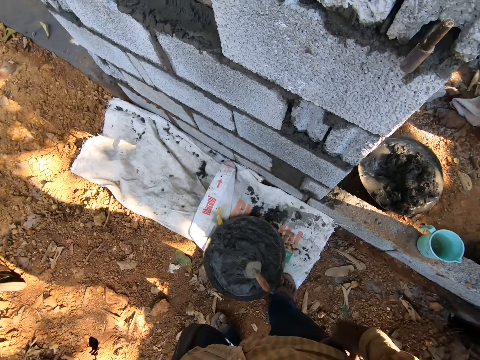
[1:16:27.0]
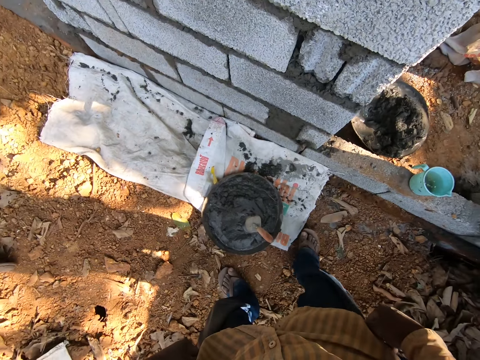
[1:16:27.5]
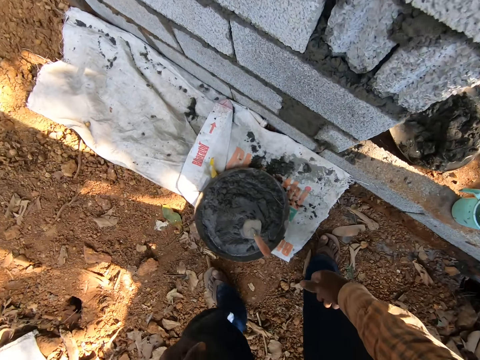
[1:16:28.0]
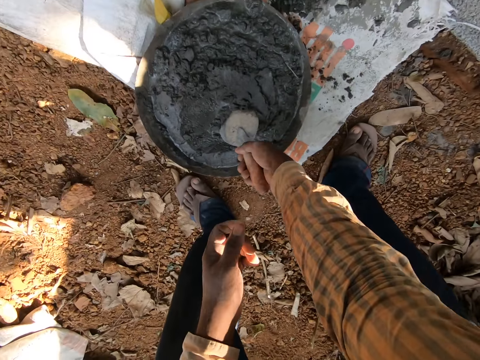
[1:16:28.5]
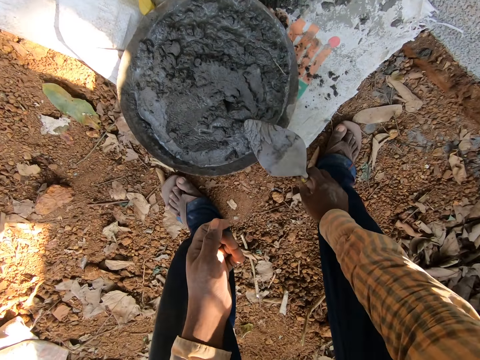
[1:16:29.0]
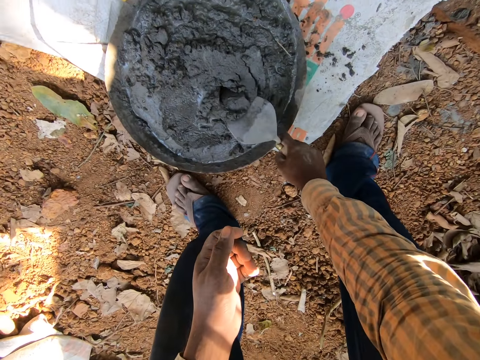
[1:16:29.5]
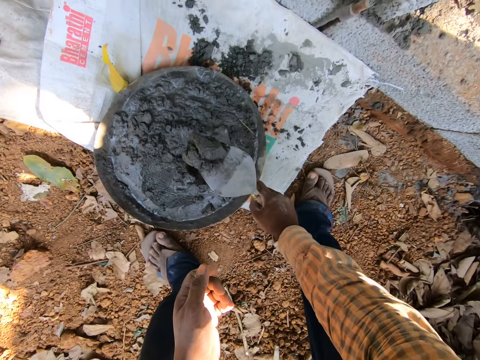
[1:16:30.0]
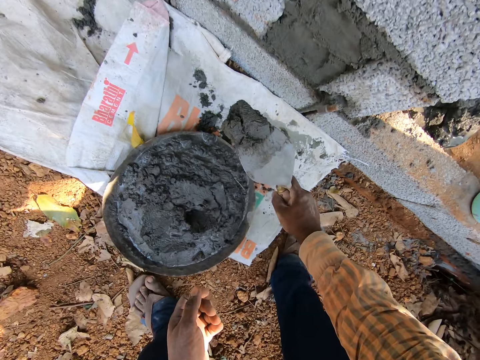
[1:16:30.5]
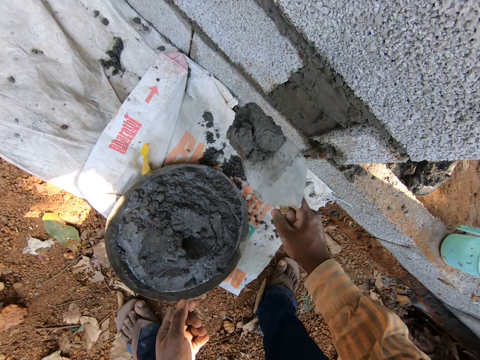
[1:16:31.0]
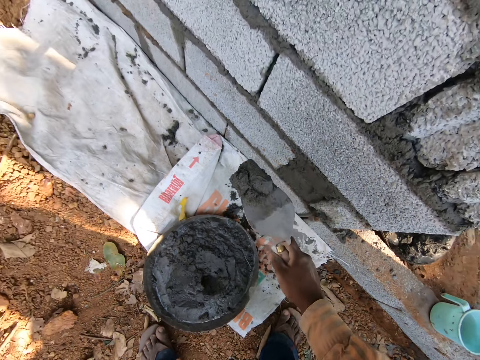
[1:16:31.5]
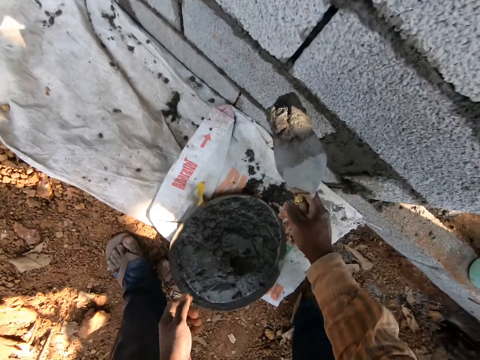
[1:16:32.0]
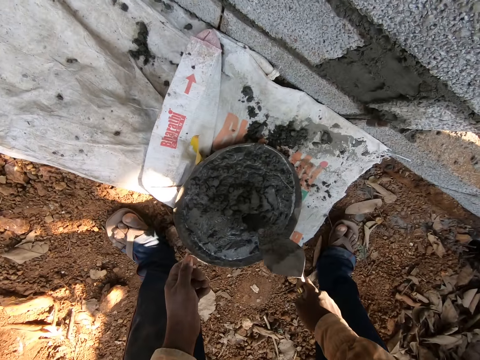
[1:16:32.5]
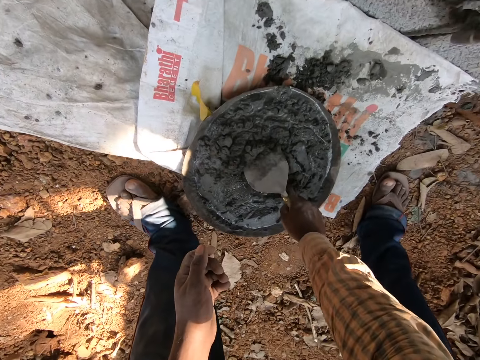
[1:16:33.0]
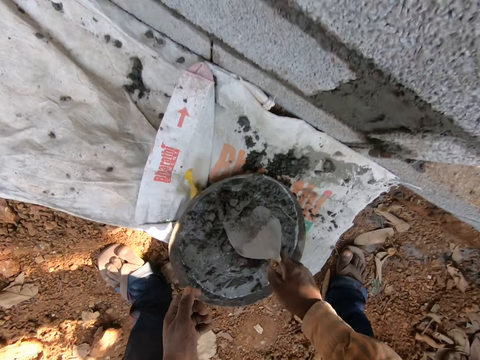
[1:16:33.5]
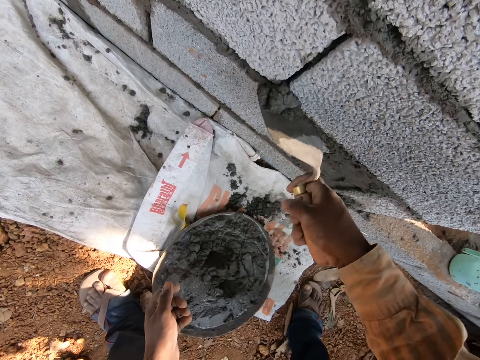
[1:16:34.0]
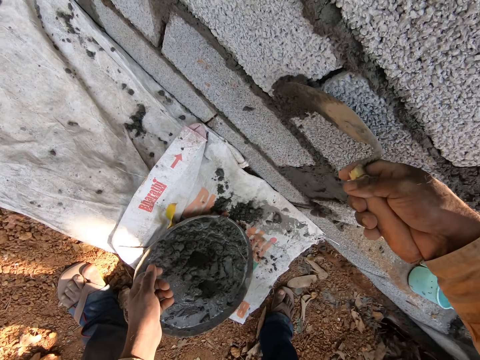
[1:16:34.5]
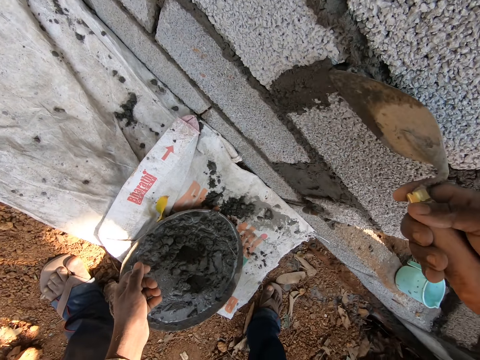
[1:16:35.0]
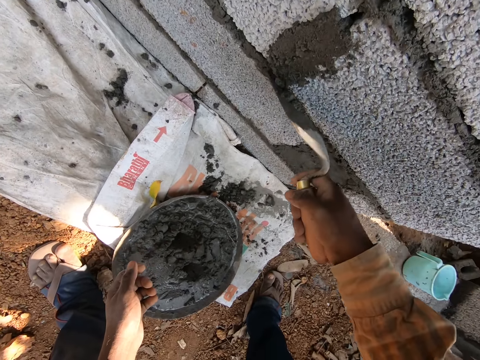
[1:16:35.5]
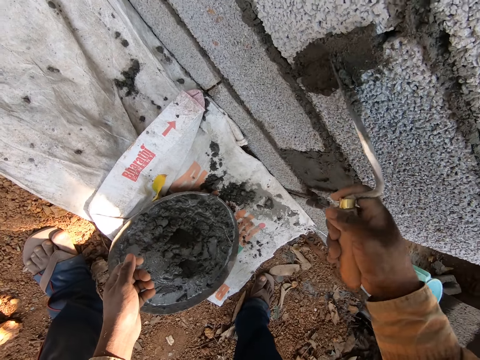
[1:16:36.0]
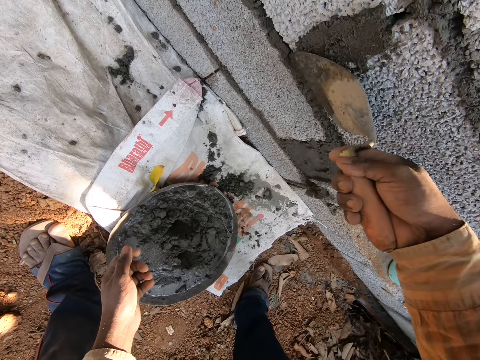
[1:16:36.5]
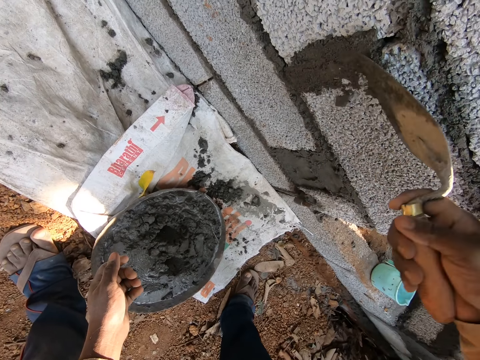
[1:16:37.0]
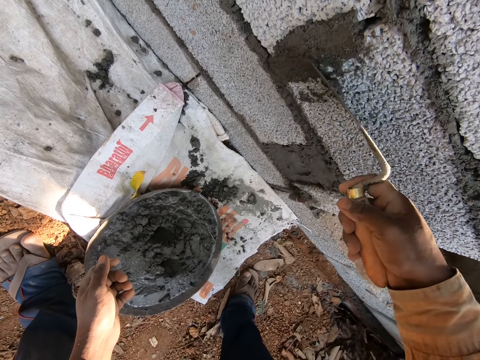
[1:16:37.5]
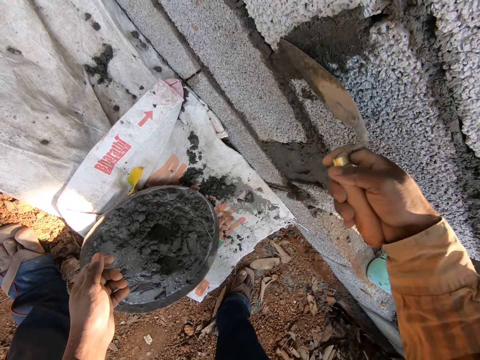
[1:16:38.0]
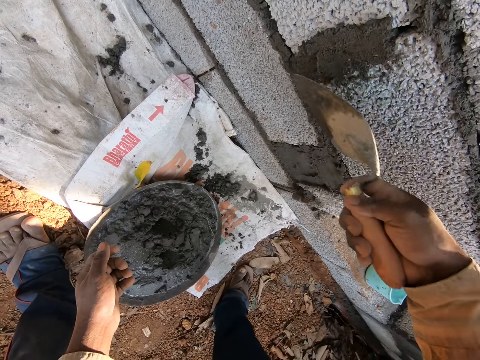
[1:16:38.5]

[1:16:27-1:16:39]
The camera wearer takes the hand trowel or trowel shovel from mixed cement in the tray with his right hand. He takes the mixed cement from the tray with the hand trowel in his right hand. He pours the mixed cement on the mixed cement in the tray with the hand trowel in his right hand. He takes the mixed cement from the tray with the hand trowel in his right hand. He plasters the mixed cement to a brick with the hand trowel in his right hand. He smoothens the cement on the brick using the trowel shovel.

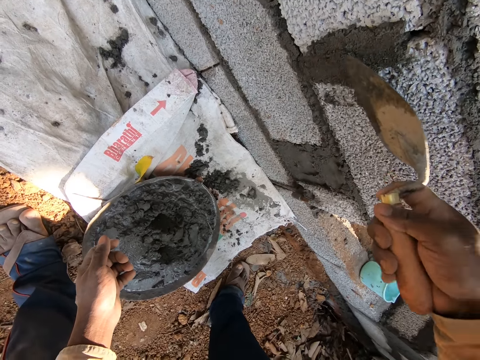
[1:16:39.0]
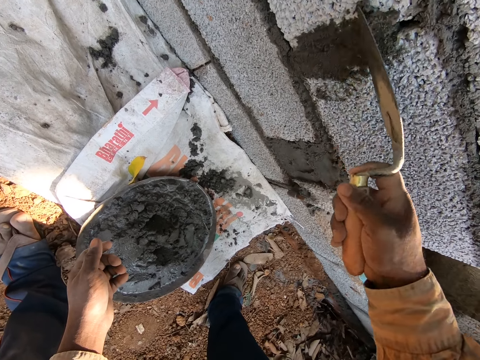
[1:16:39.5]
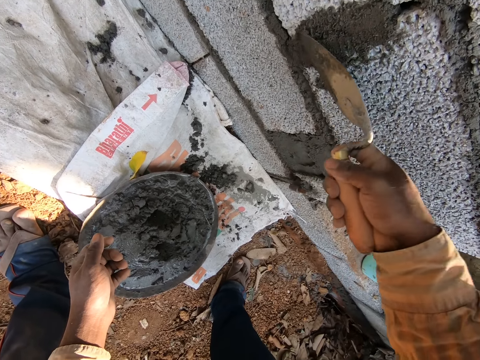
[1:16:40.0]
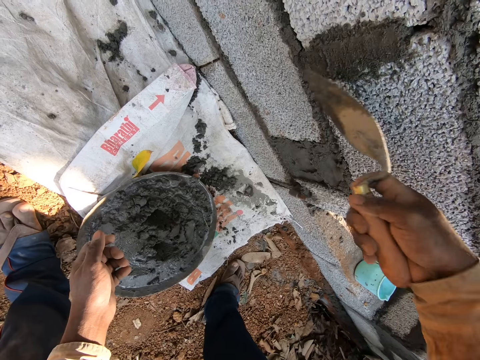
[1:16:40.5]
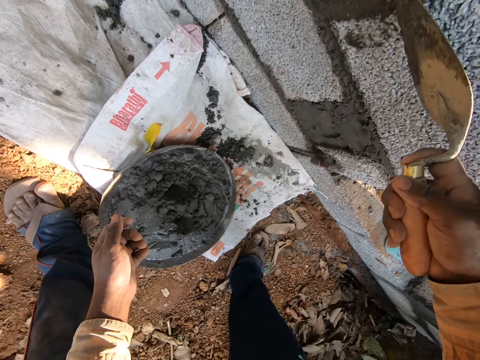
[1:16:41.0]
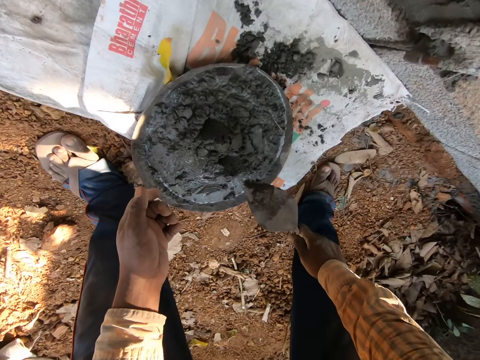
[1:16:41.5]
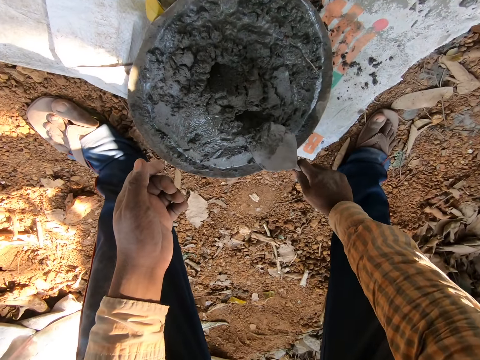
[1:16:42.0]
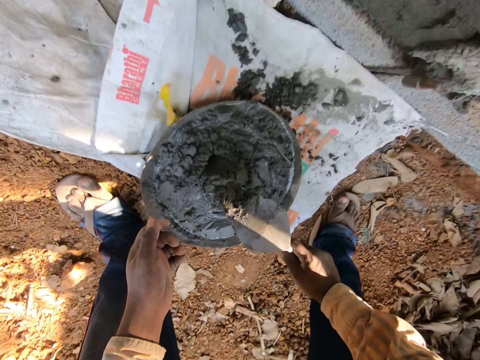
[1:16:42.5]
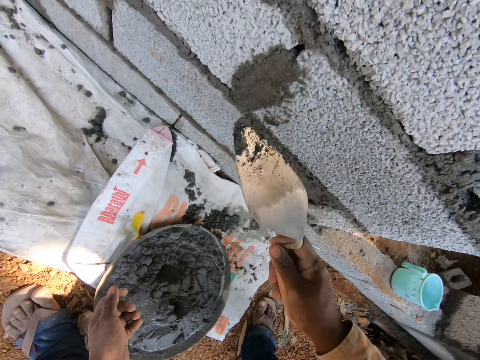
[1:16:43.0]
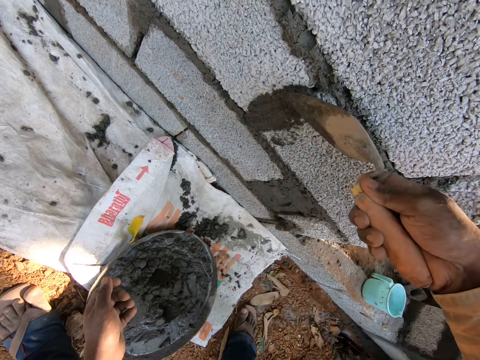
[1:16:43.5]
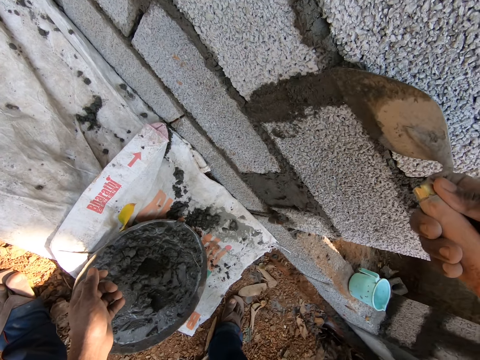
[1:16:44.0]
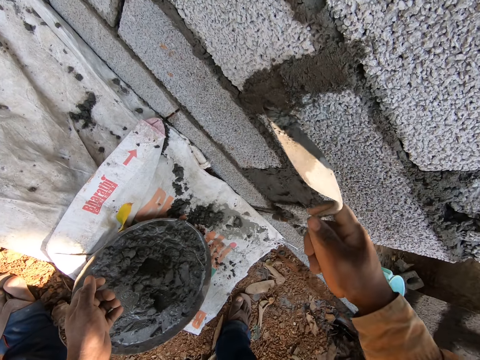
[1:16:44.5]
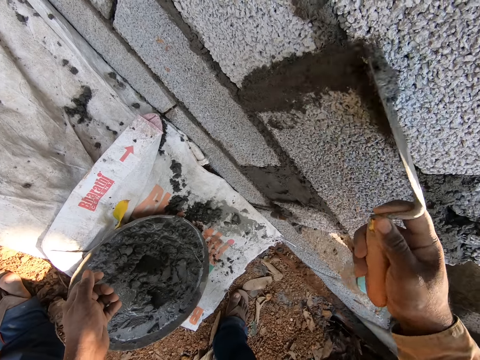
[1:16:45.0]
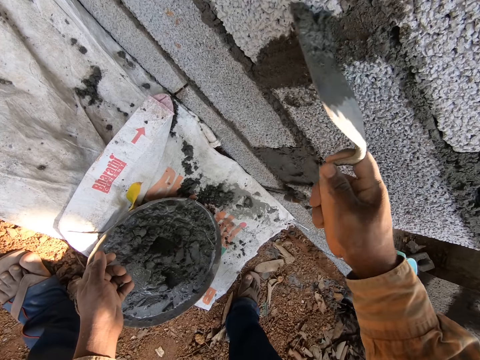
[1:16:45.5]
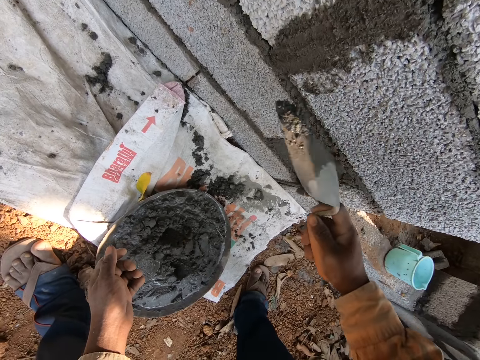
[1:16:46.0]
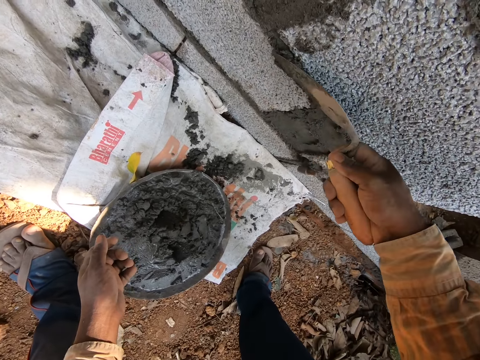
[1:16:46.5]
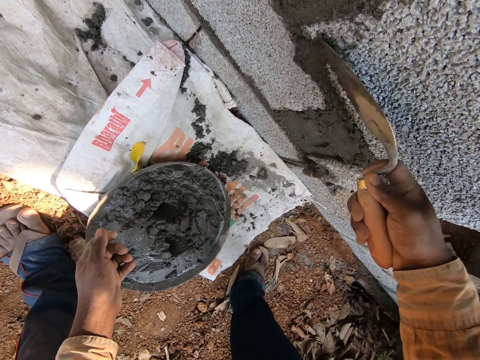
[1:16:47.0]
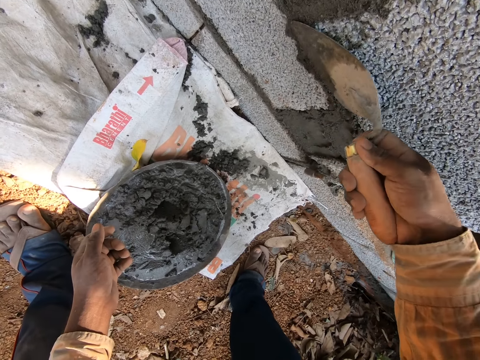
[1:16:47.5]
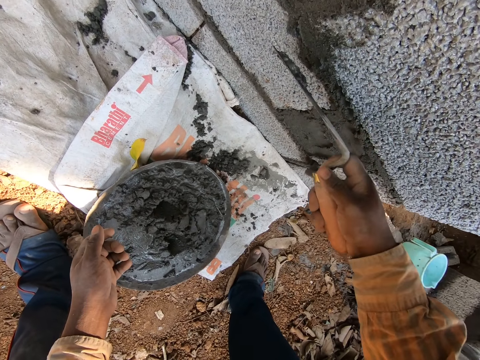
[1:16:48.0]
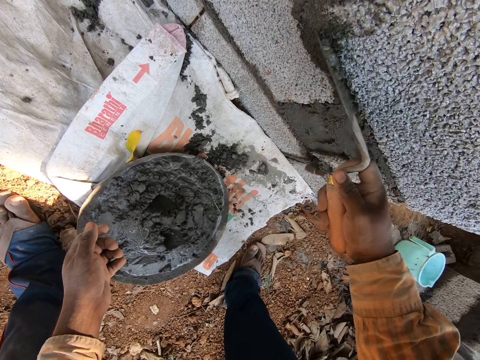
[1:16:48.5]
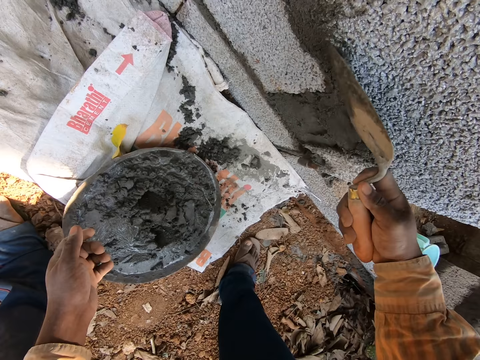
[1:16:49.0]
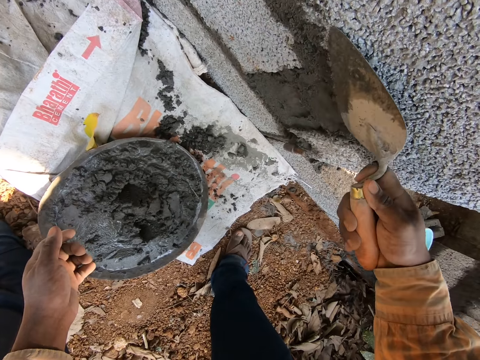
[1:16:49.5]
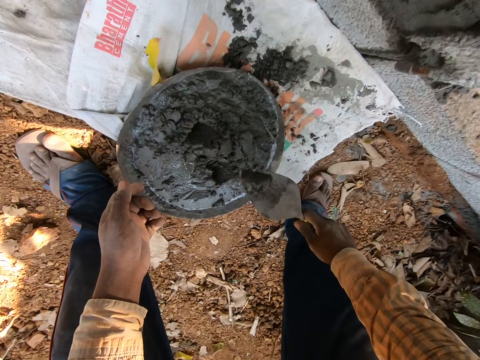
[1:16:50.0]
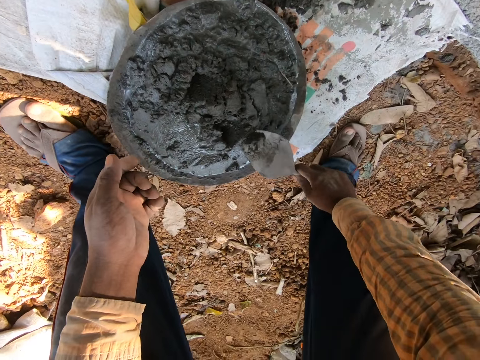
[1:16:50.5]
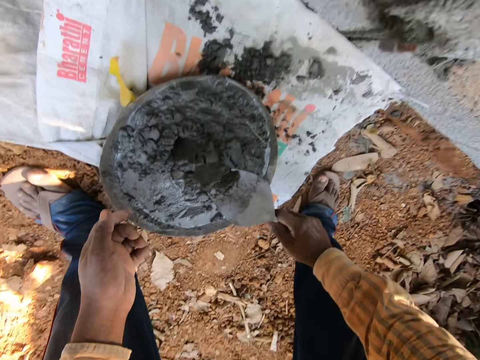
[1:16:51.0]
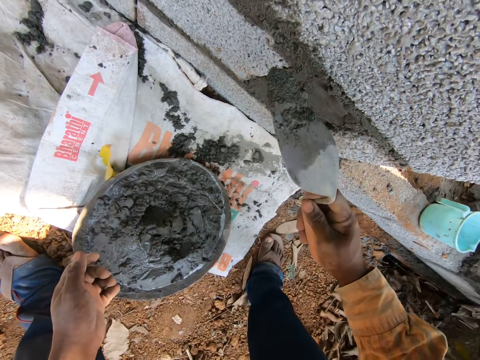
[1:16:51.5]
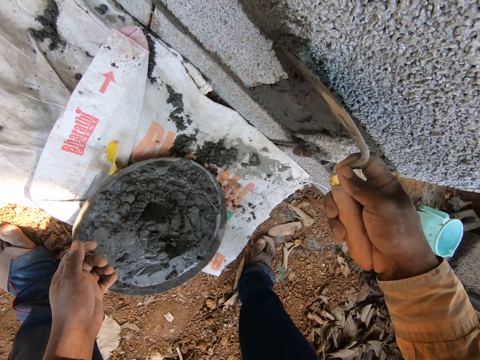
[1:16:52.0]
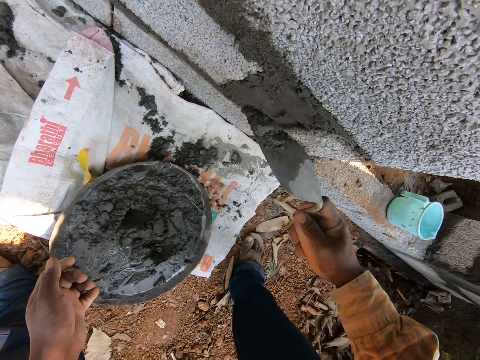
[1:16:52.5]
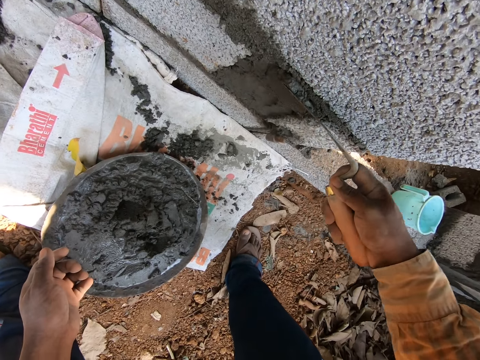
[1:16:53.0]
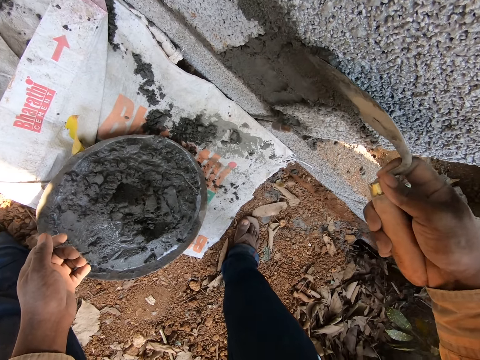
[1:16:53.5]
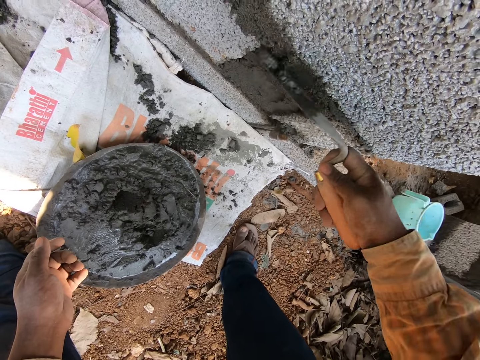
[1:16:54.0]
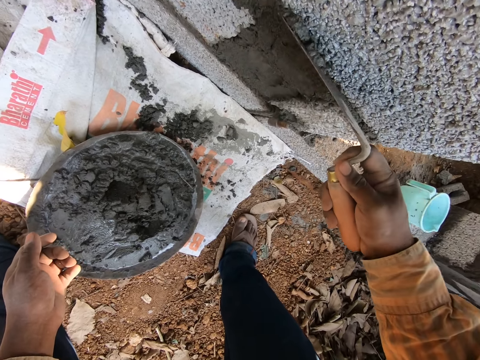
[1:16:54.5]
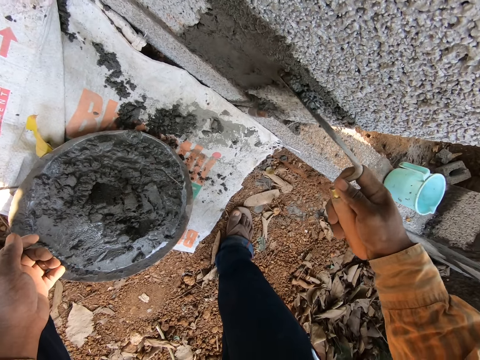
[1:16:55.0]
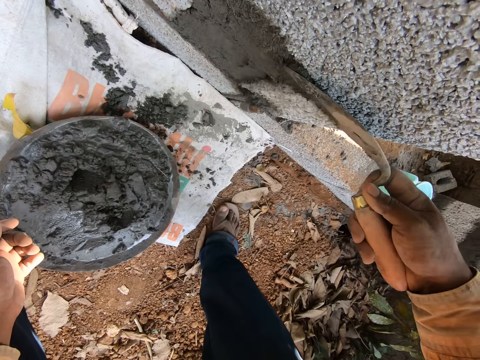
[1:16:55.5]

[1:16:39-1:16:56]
The camera wearer takes the mixed cement from the tray with the hand trowel or trowel shovel in his right hand. He plasters the mixed cement to the brick with the hand trowel in his right hand. He smoothens the cement on the brick using the trowel shovel. He scoops wet cement from the mortar pan on the ground with the trowel in his right hand. He plasters the wet cement on the wall with the trowel in his right hand.
